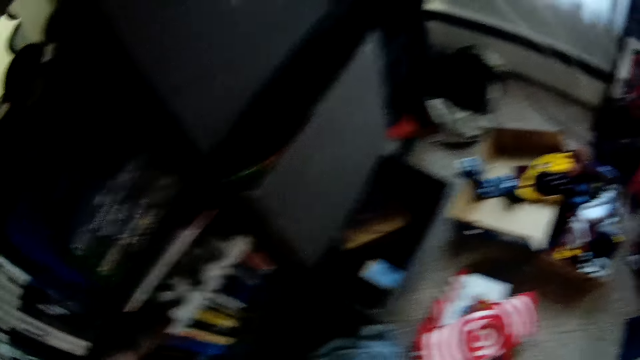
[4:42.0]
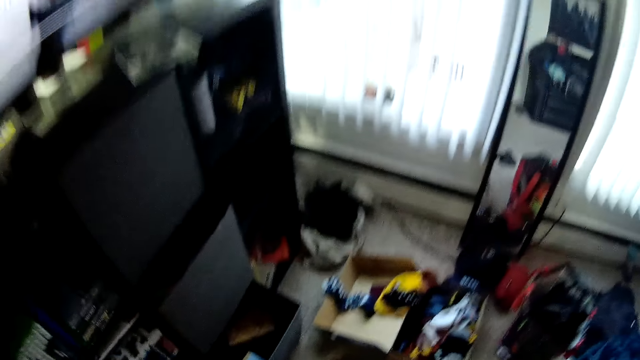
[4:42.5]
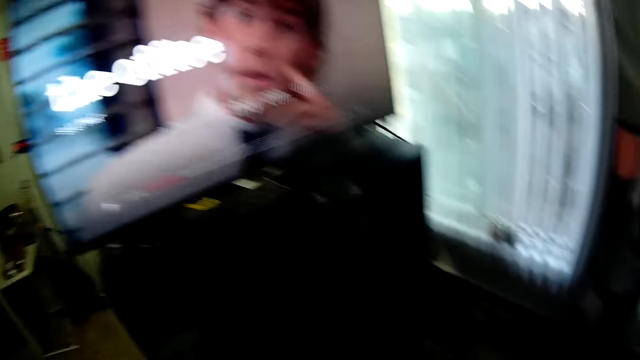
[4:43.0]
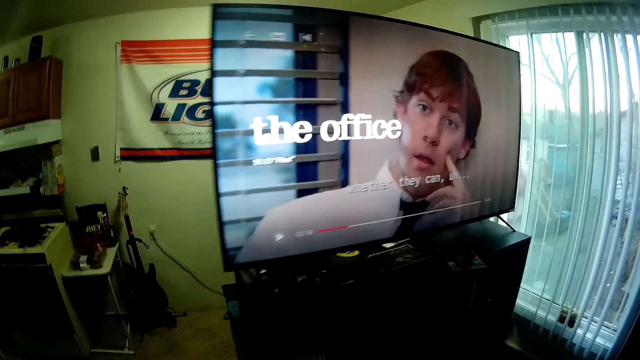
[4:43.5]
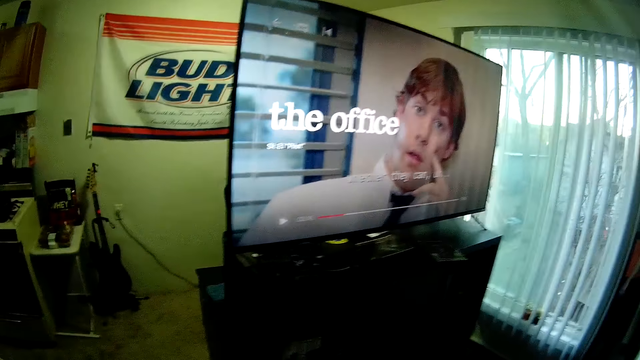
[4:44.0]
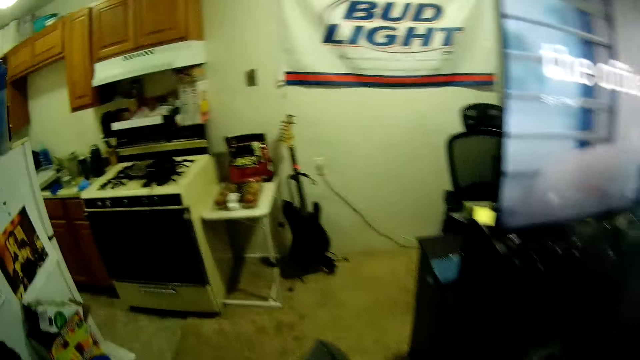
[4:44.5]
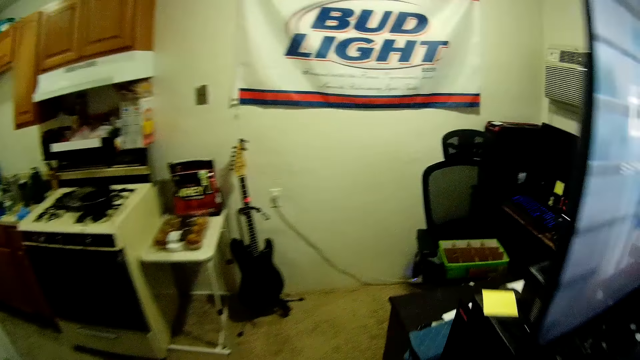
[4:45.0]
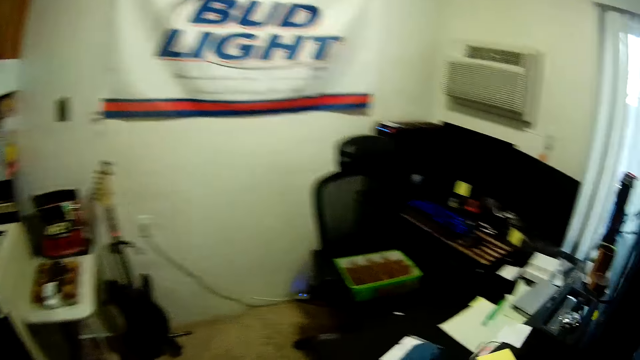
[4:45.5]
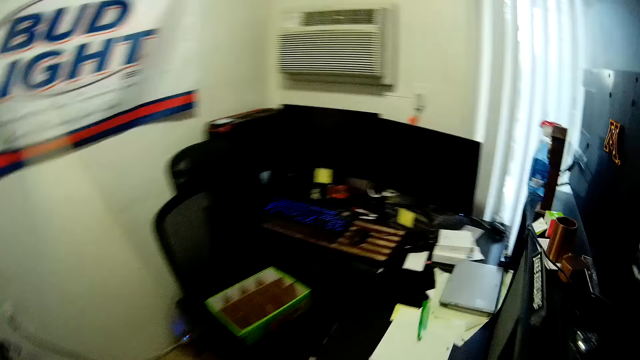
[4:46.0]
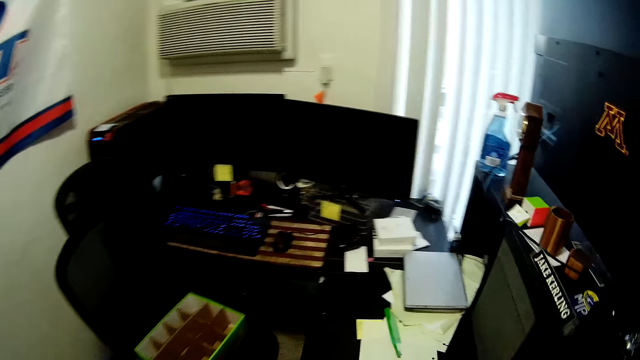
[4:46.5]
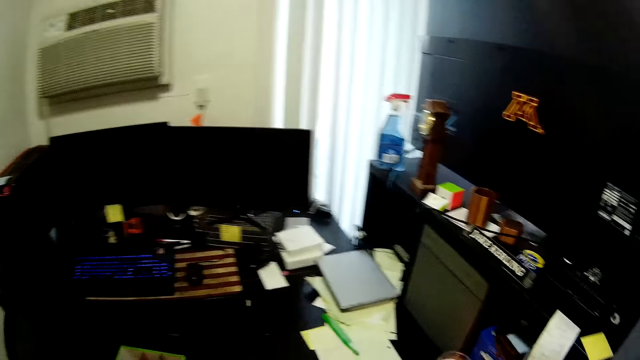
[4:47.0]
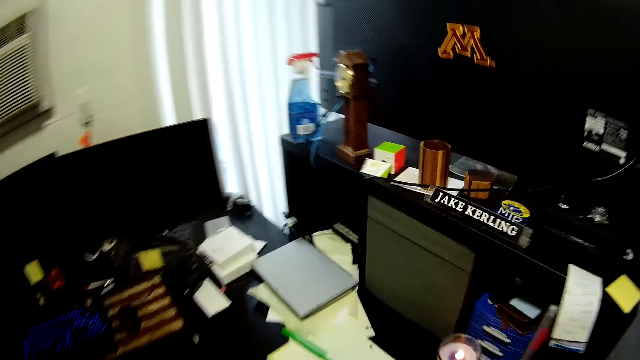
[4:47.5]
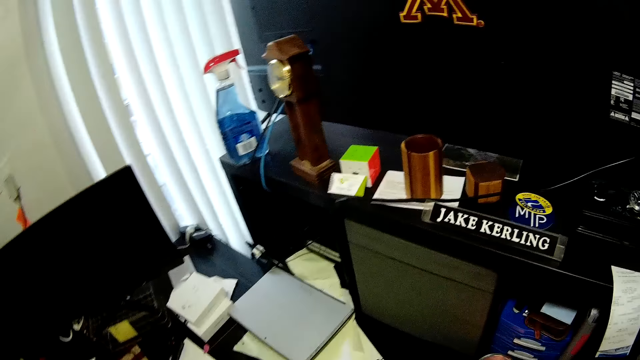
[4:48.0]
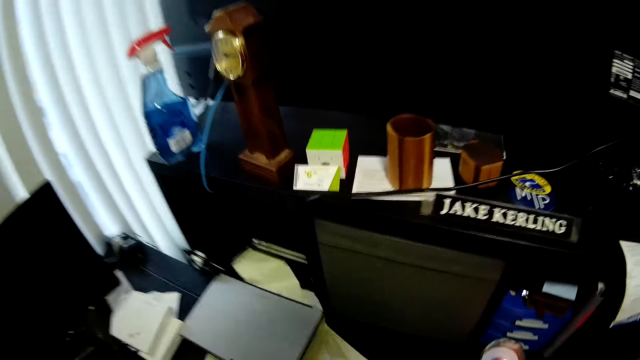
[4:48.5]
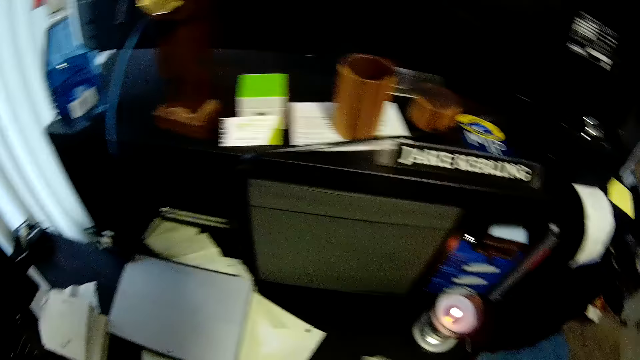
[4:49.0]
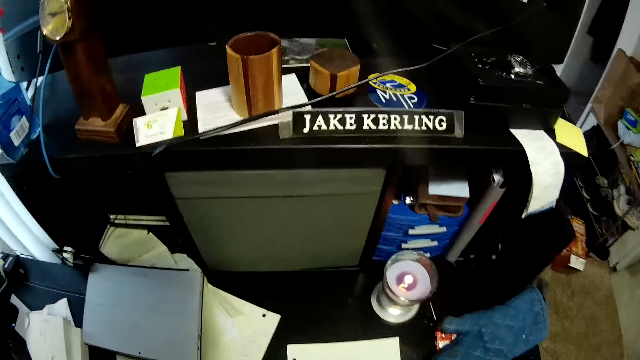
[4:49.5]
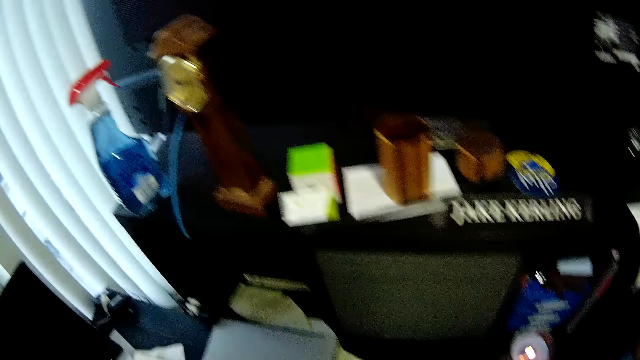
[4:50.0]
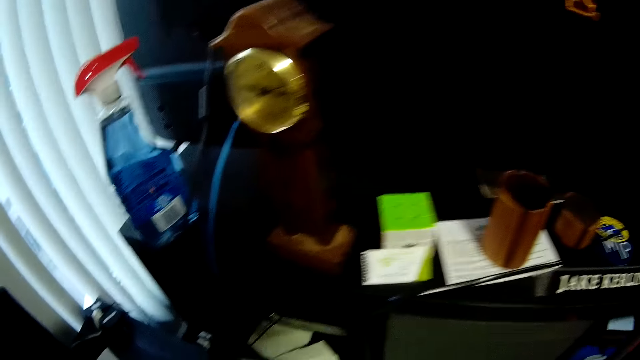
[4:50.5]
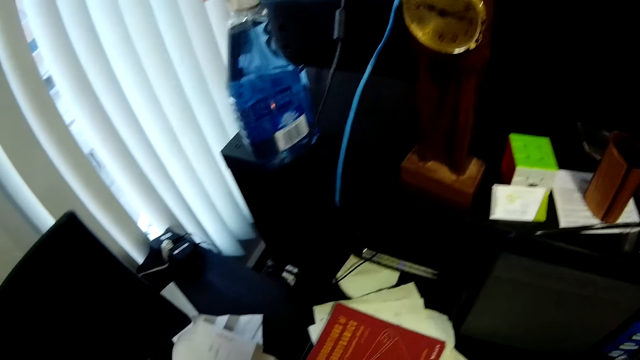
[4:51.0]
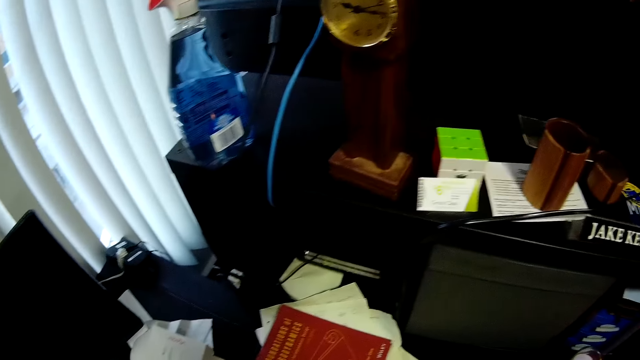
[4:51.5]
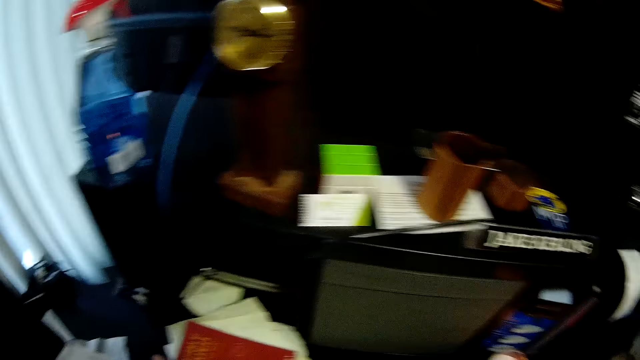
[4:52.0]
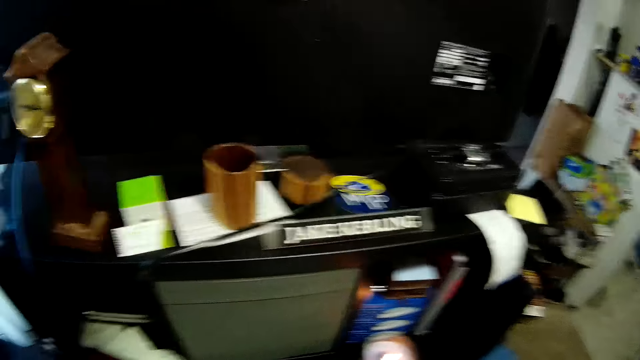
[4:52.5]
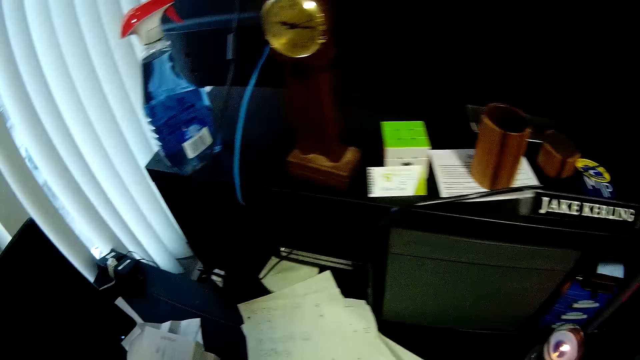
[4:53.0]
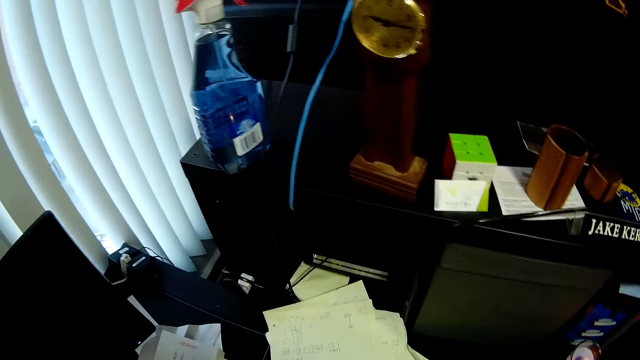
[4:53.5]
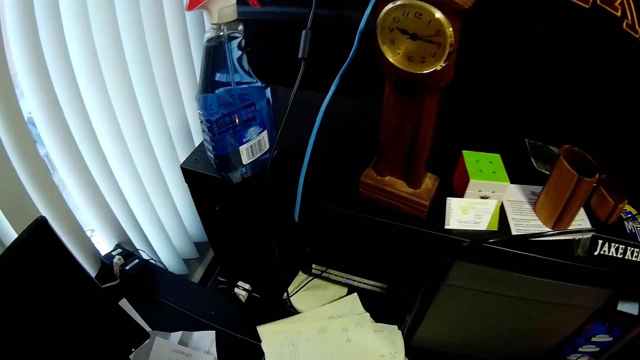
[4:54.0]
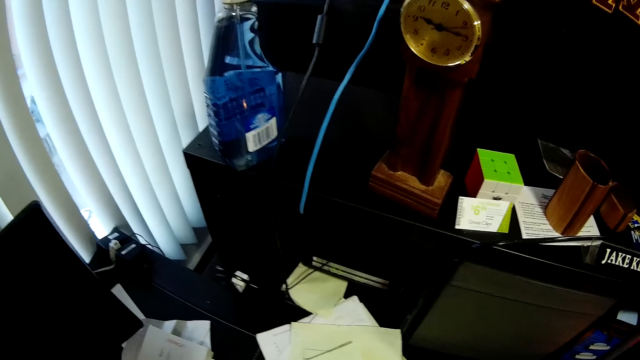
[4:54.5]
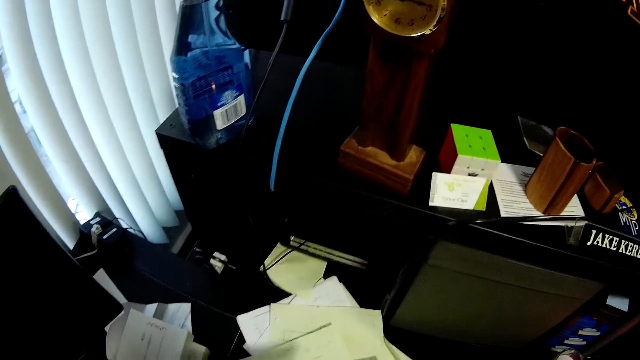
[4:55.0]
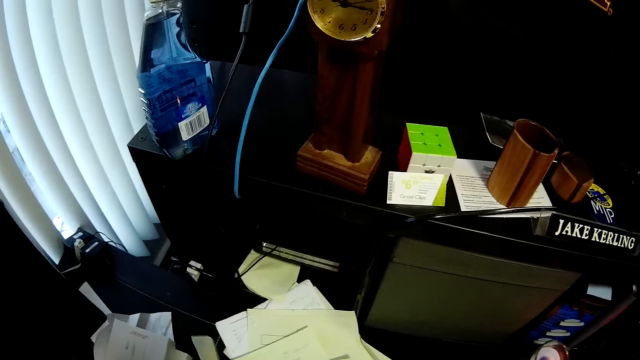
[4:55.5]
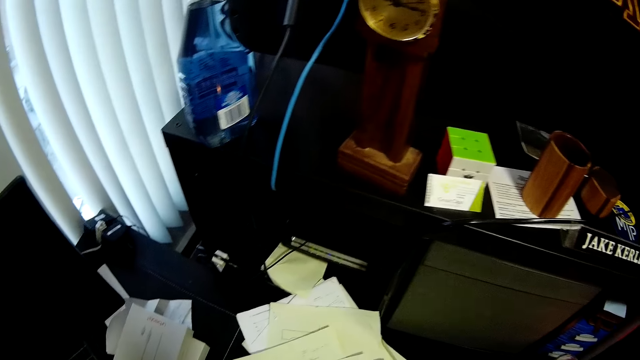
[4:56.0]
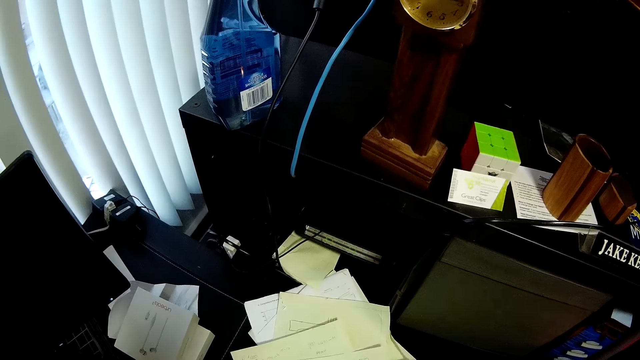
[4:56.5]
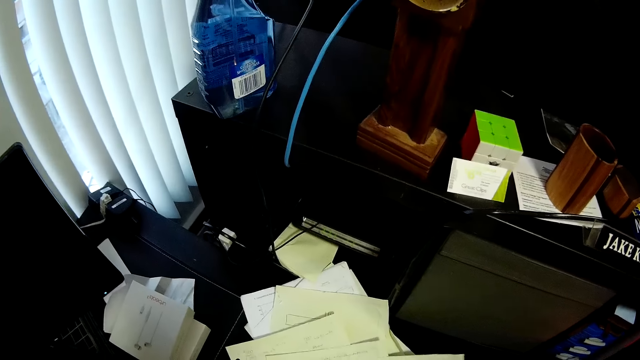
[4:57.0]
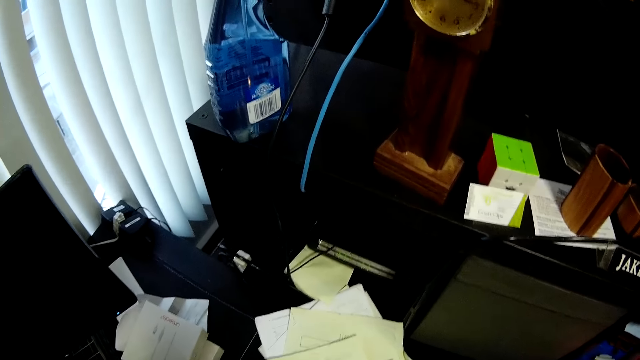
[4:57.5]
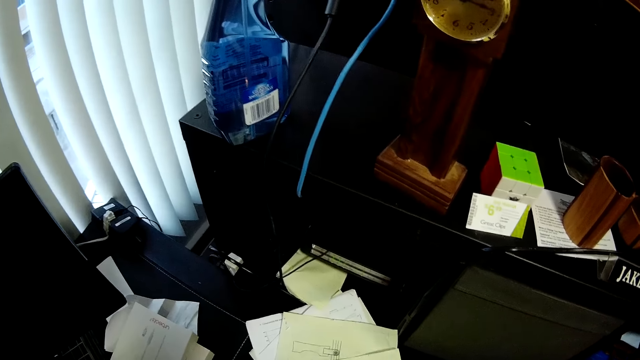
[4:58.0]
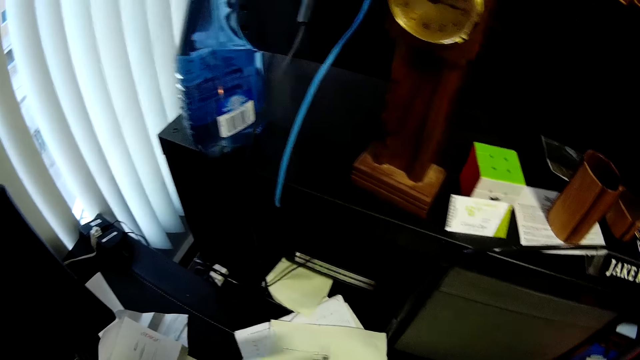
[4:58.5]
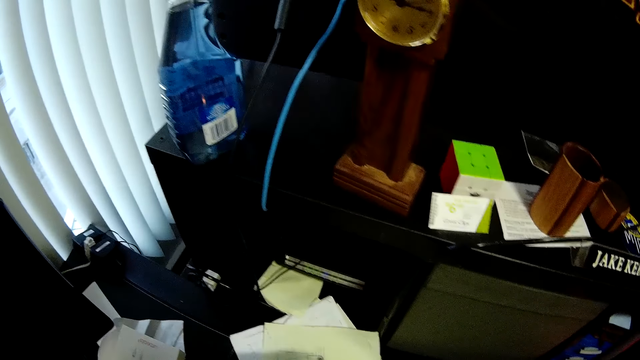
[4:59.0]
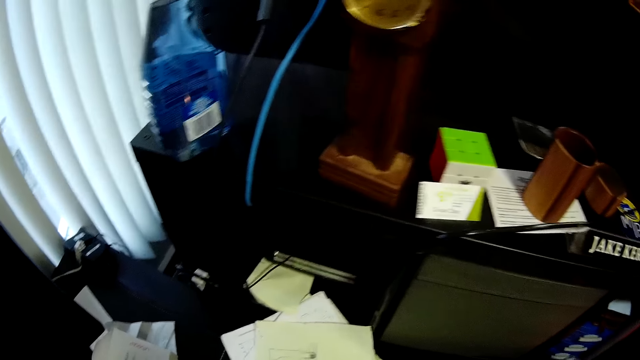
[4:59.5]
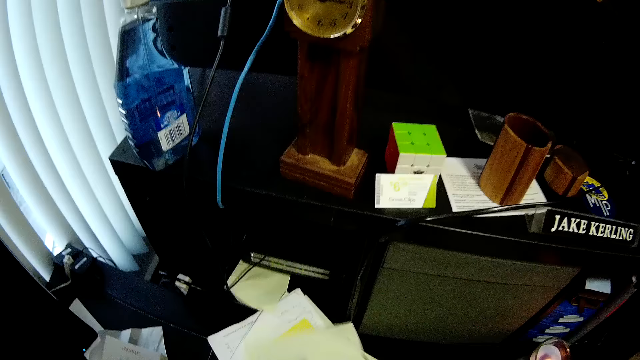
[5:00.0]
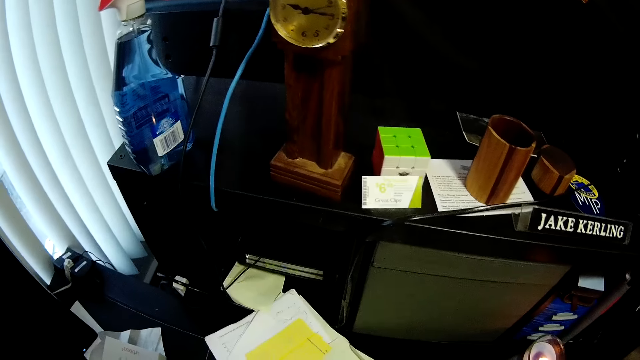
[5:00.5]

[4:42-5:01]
The camera wearer walks in the room. They arrange some papers on a table. They pick up the book. They pull the papers.

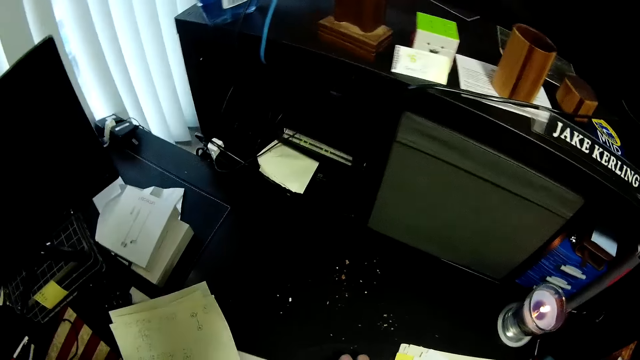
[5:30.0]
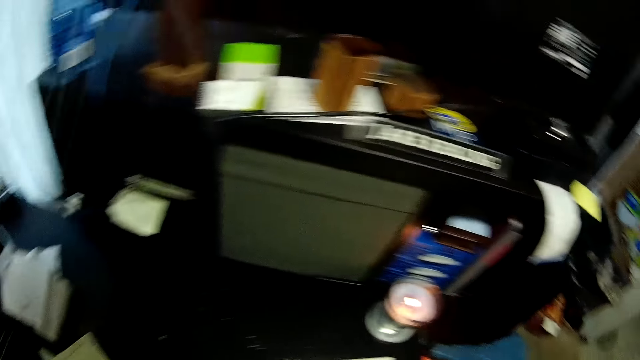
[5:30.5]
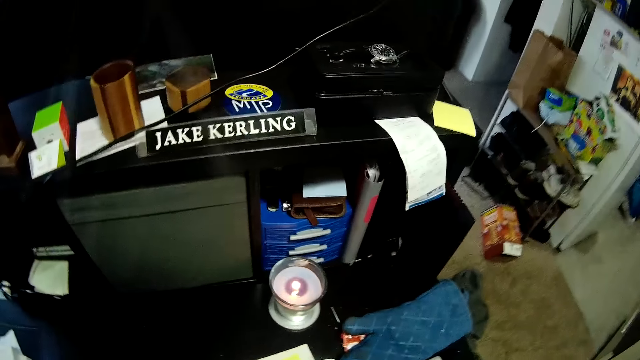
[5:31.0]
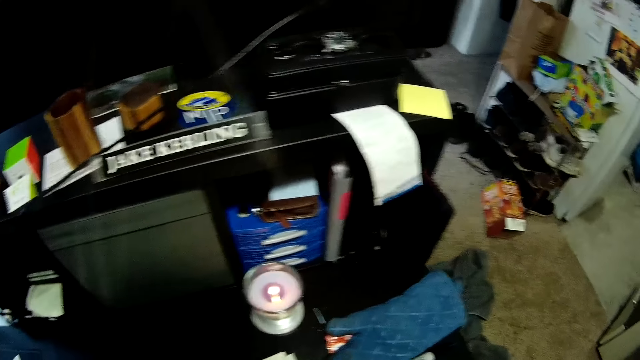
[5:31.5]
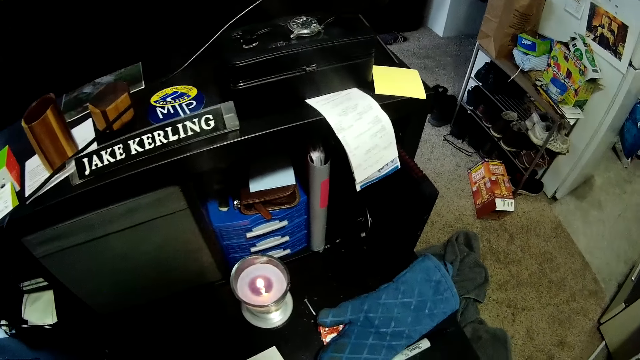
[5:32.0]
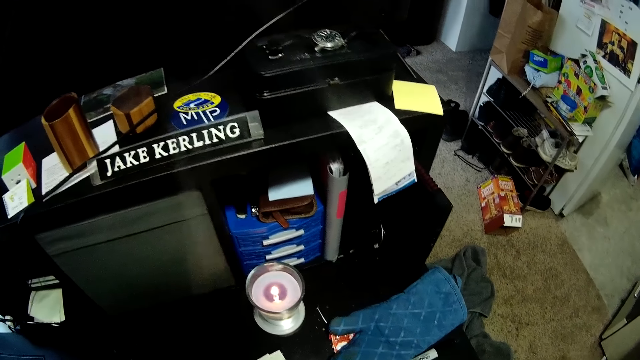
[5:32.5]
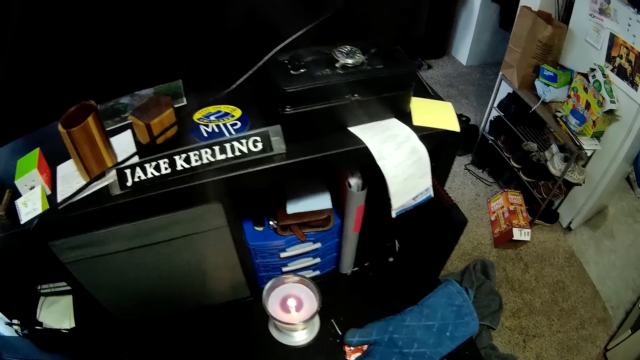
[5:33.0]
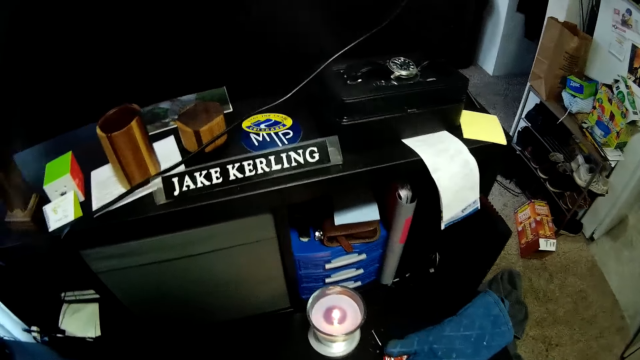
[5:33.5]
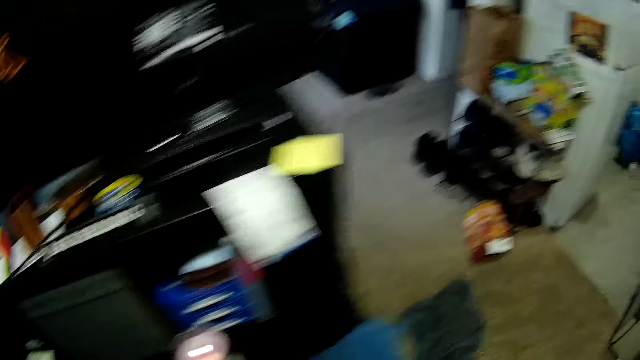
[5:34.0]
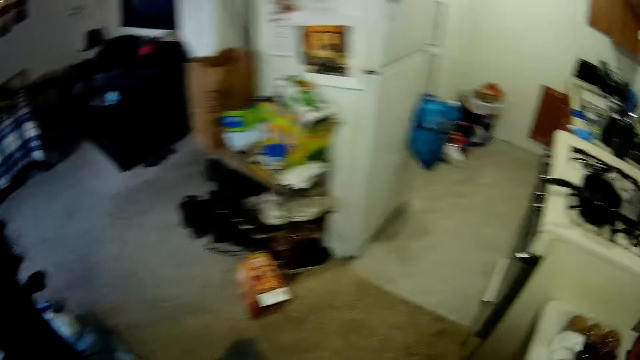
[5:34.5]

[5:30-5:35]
The camera wearer looks around the room.
